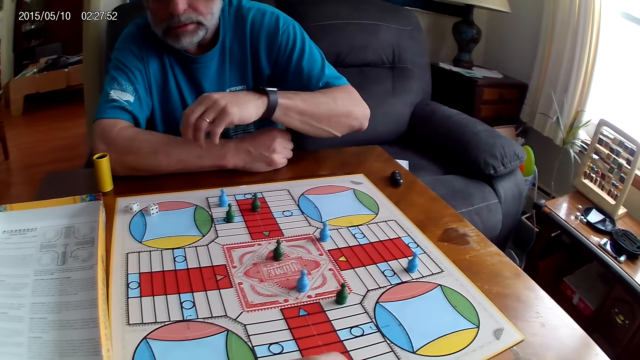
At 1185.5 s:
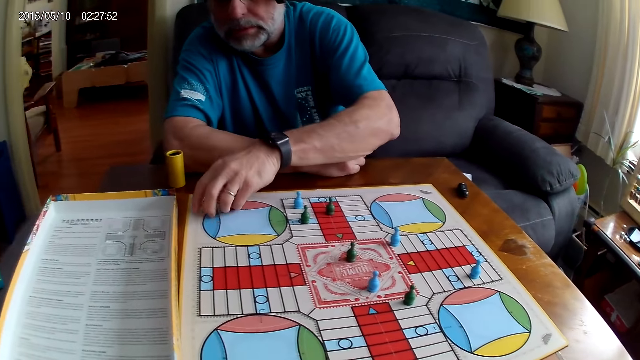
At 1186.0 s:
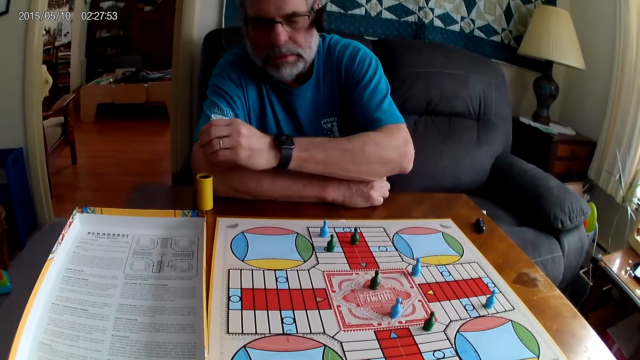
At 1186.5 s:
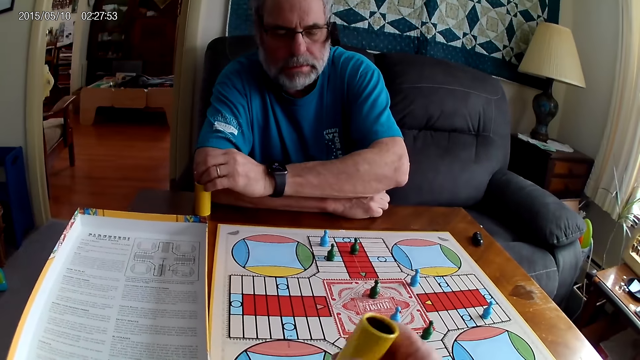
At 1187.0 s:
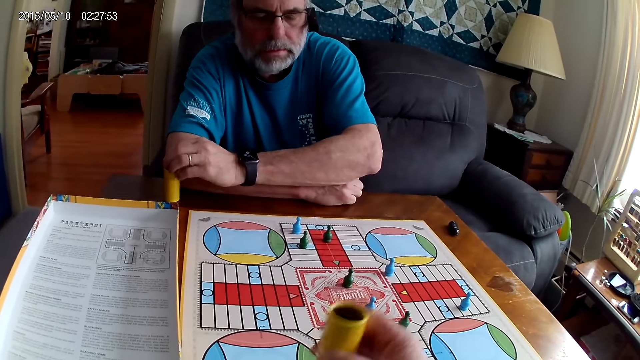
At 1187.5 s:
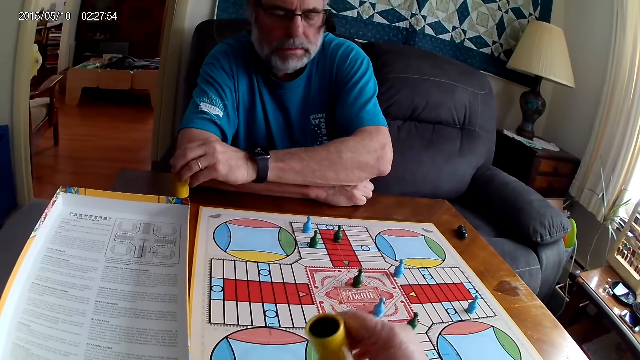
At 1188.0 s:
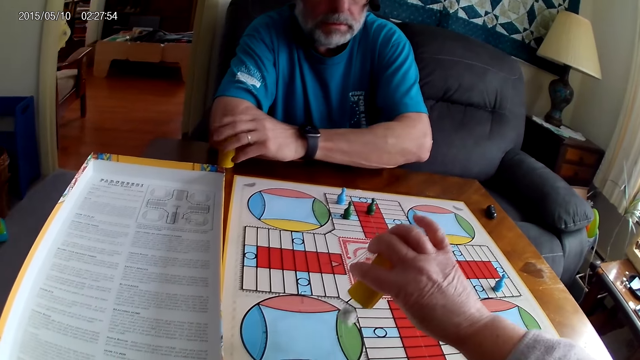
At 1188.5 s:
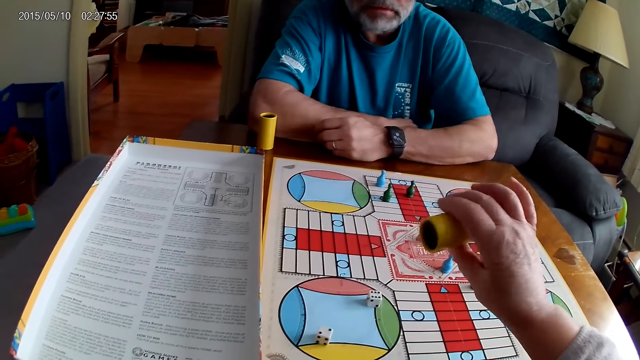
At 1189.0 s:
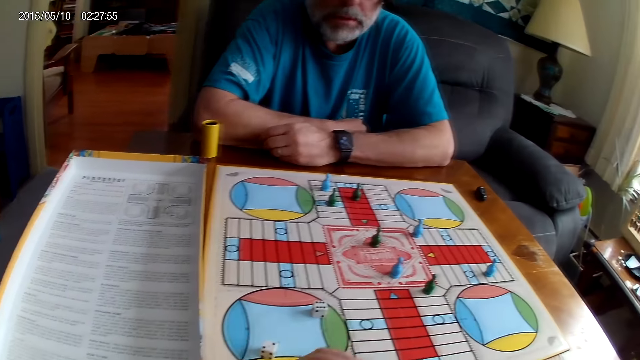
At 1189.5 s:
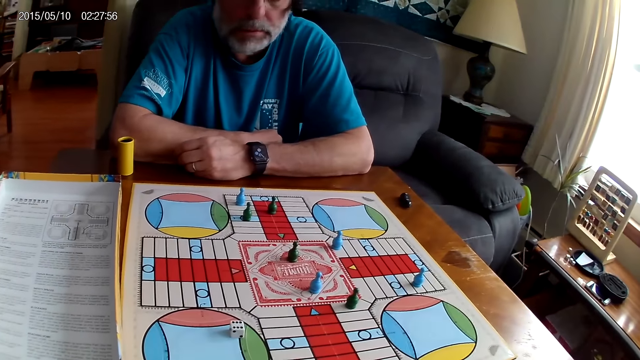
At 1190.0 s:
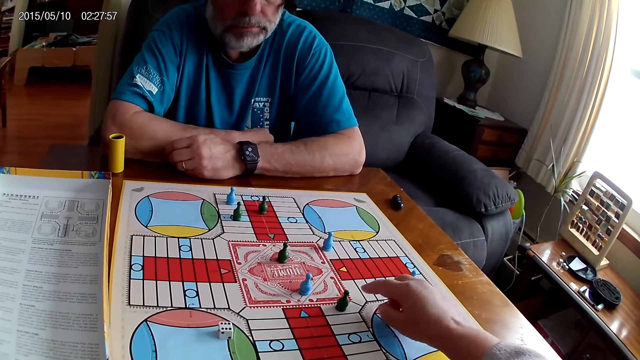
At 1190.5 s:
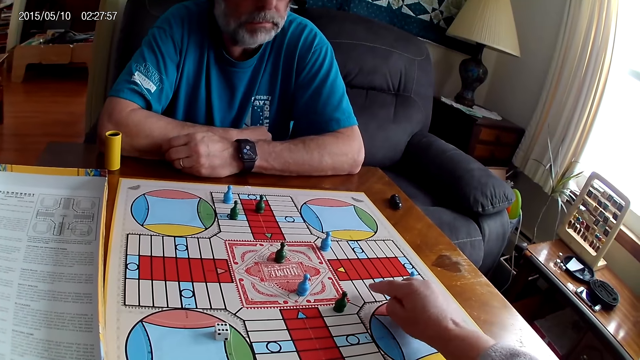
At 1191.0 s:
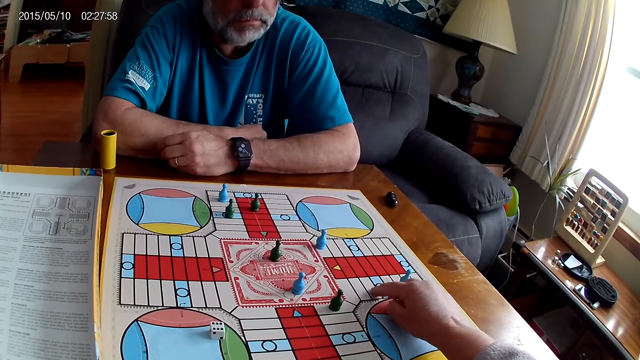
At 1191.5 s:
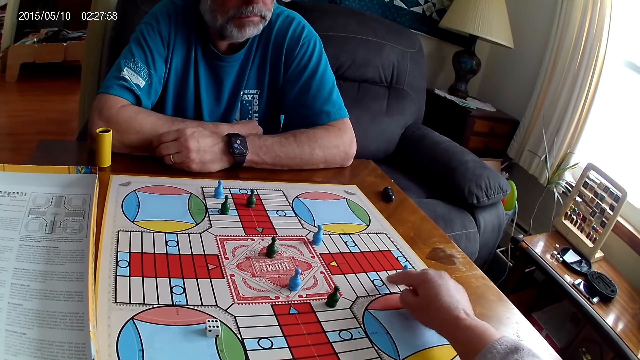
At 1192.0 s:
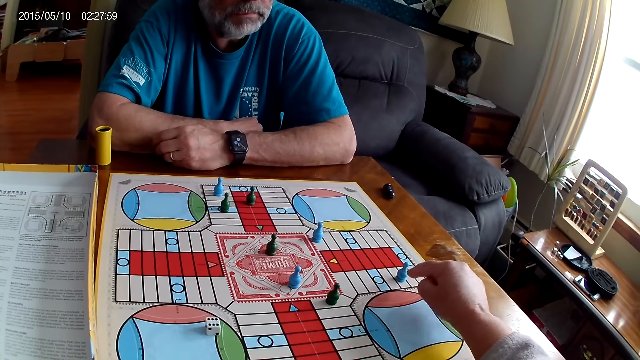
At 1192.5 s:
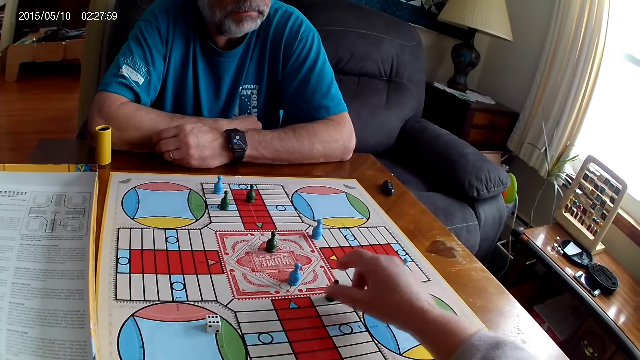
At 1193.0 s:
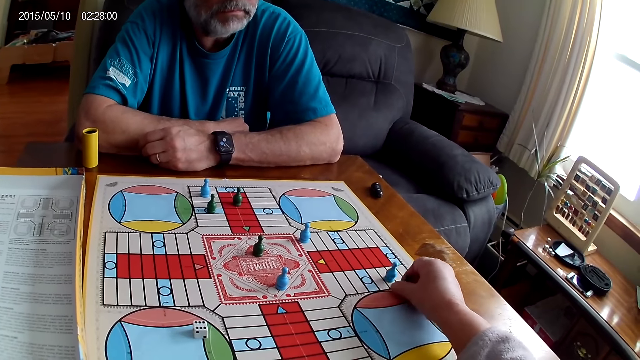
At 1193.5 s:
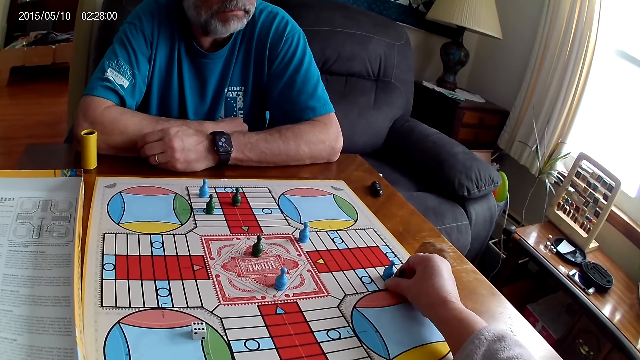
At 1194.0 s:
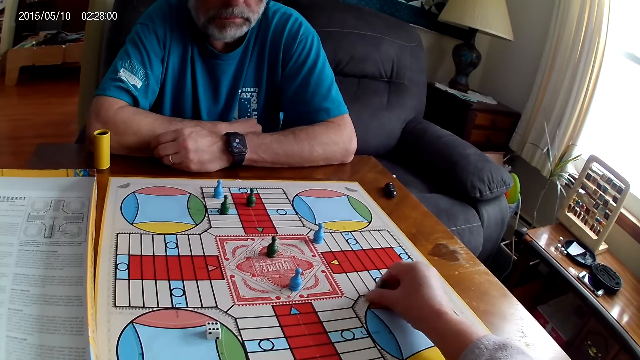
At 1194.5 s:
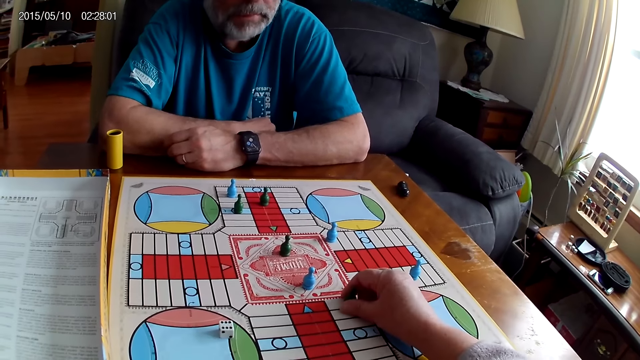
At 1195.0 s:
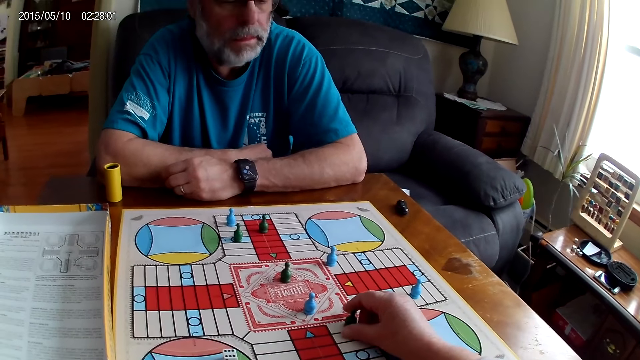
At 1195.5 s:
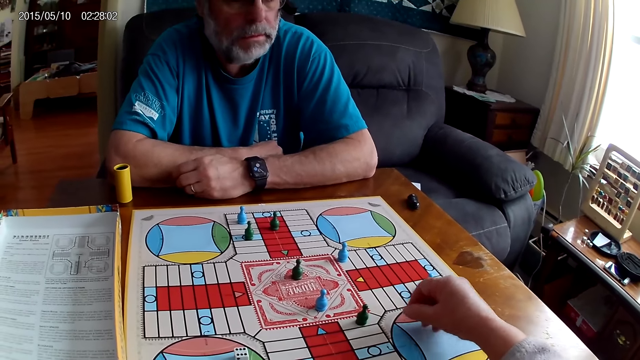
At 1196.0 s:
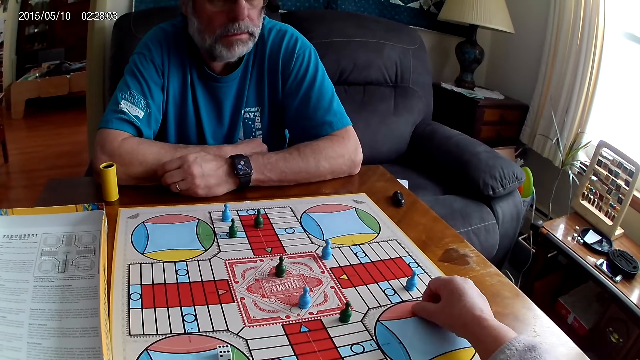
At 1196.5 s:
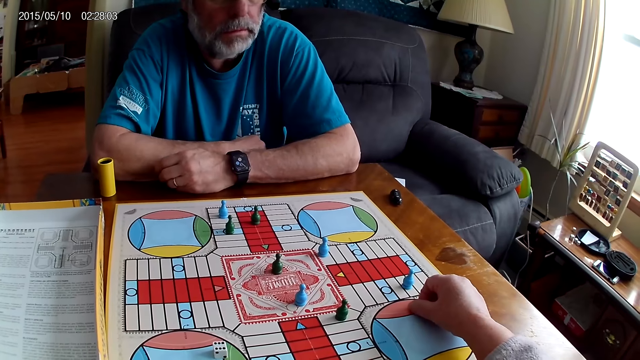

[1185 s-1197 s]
A man picks up a dice on the Ludo board with his right hand. He puts the dice in a container or dice cup with his right hand. The camera wearer shuffles the dice in the container with her right hand. She pours the dice from the container on the Ludo board with her right hand. She places the dice cup aside. She counts some cells on the Ludo board with her right hand. She moves a green pawn through some cells on the Ludo board with her right hand. She returns the green pawn to its position on the Ludo board. She converses with the man.

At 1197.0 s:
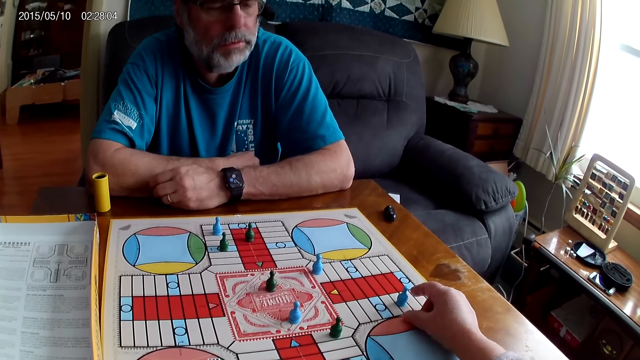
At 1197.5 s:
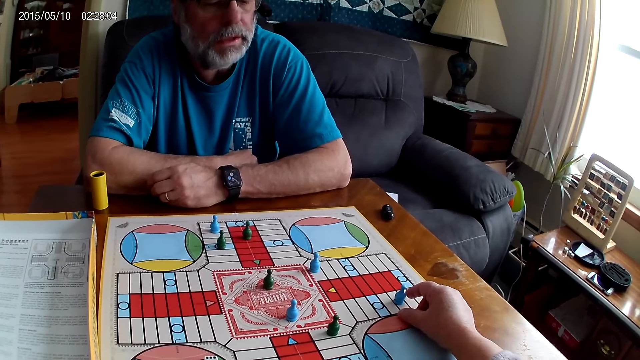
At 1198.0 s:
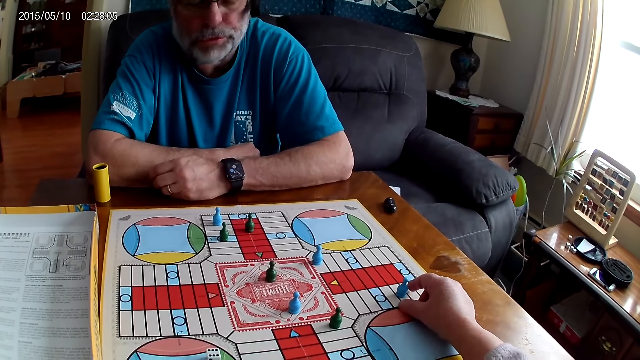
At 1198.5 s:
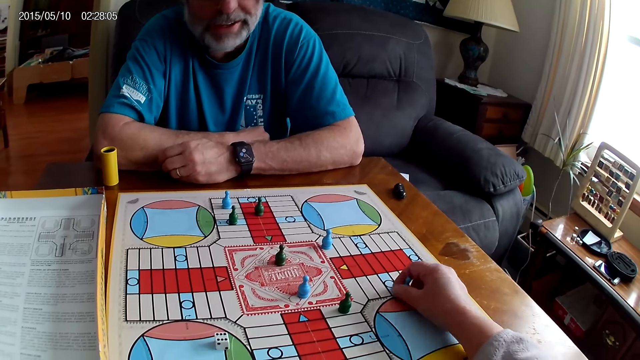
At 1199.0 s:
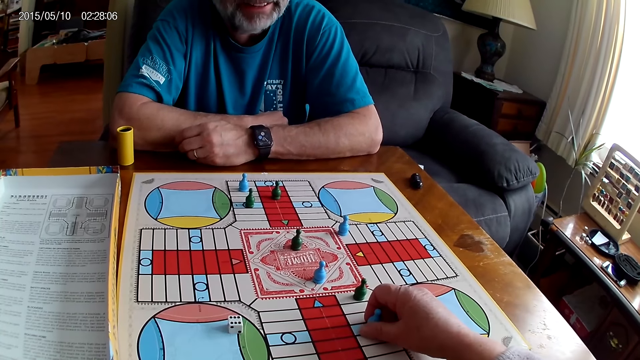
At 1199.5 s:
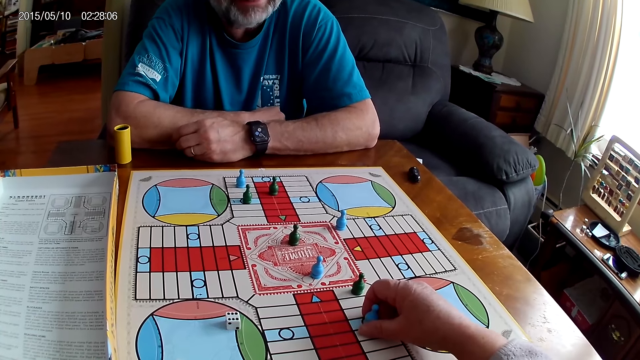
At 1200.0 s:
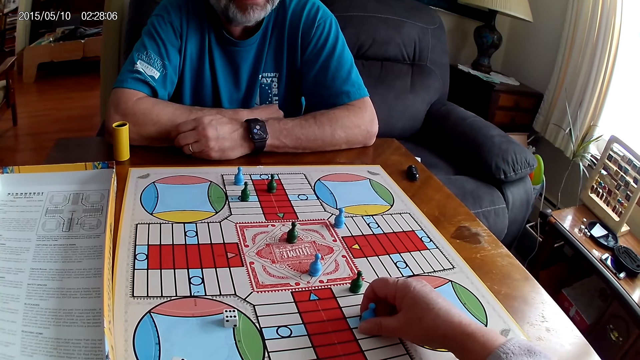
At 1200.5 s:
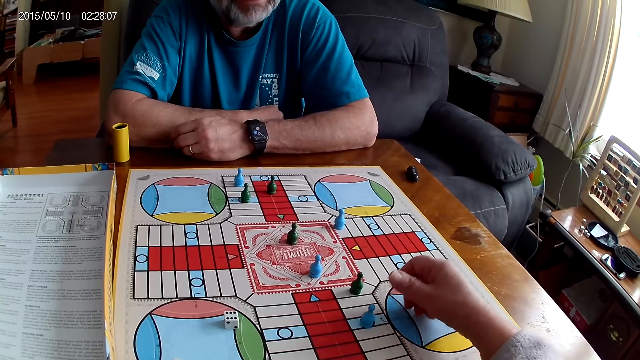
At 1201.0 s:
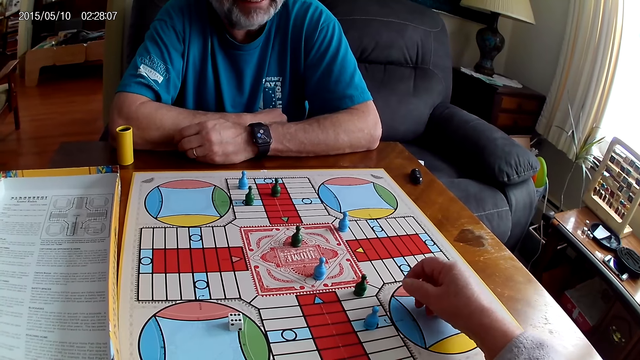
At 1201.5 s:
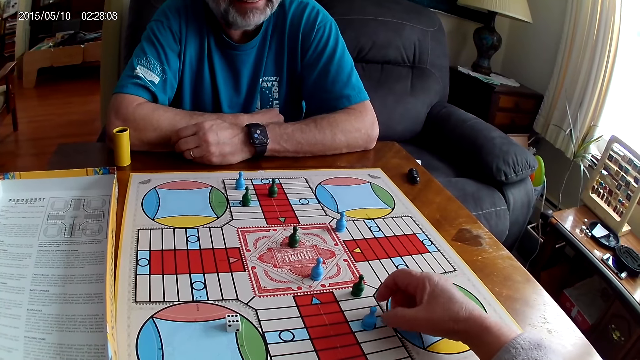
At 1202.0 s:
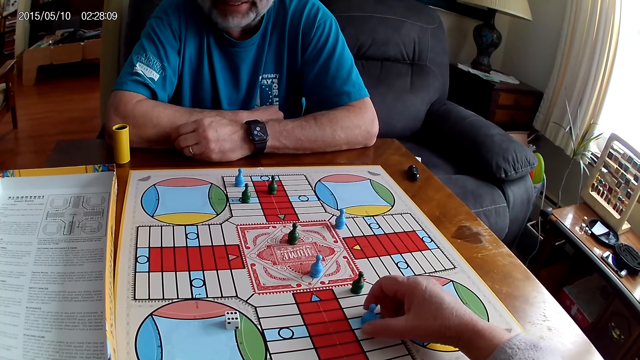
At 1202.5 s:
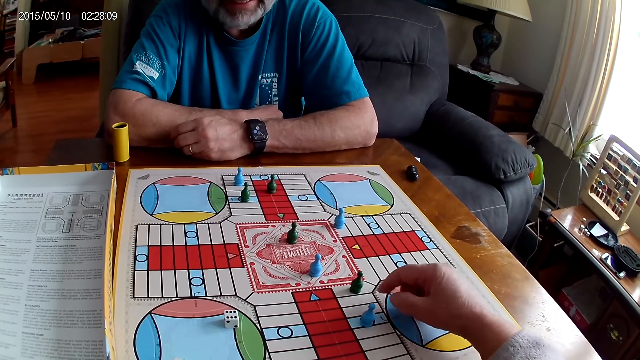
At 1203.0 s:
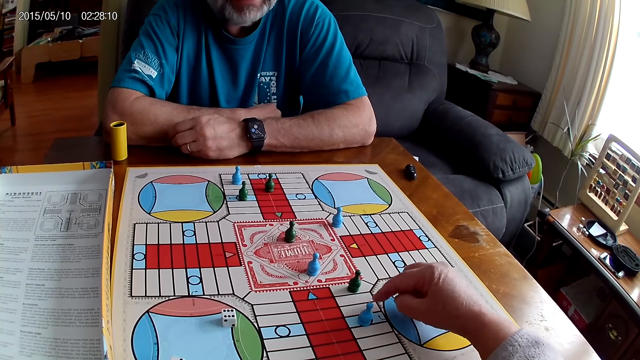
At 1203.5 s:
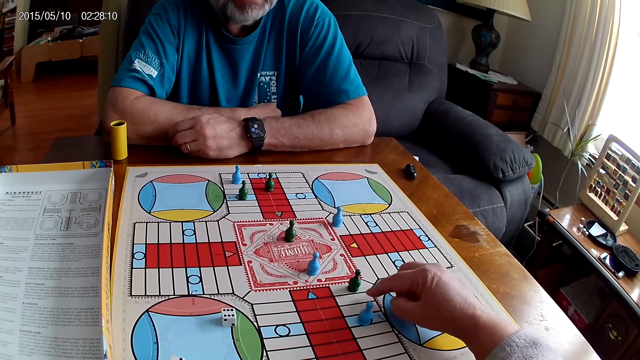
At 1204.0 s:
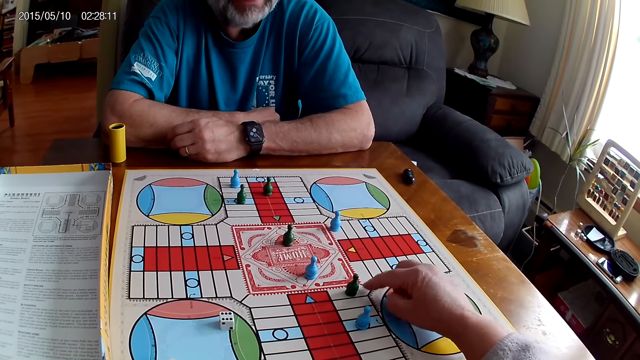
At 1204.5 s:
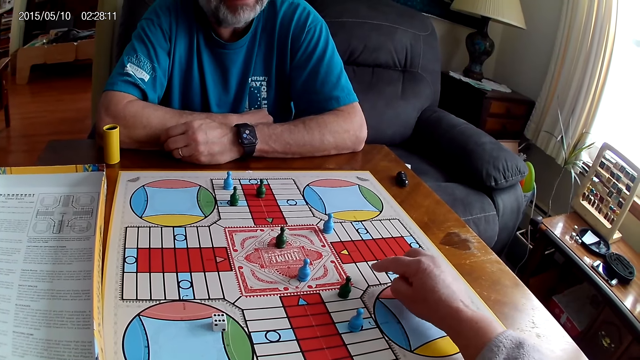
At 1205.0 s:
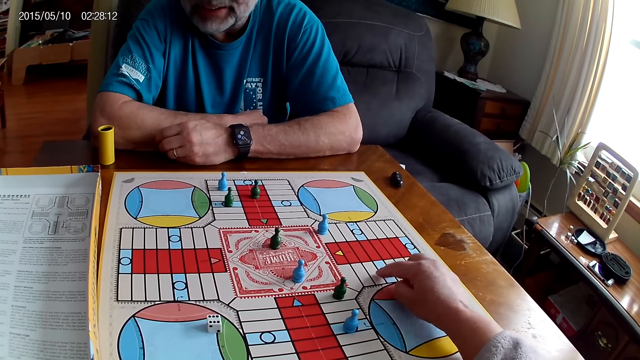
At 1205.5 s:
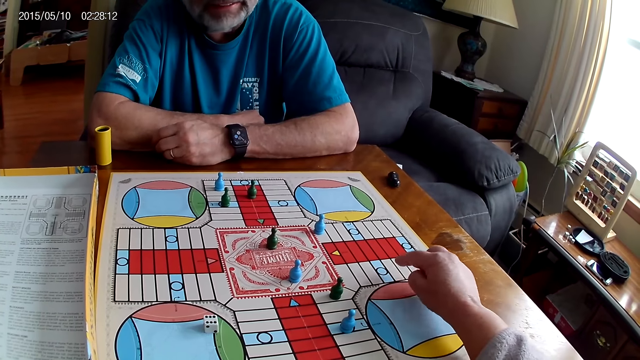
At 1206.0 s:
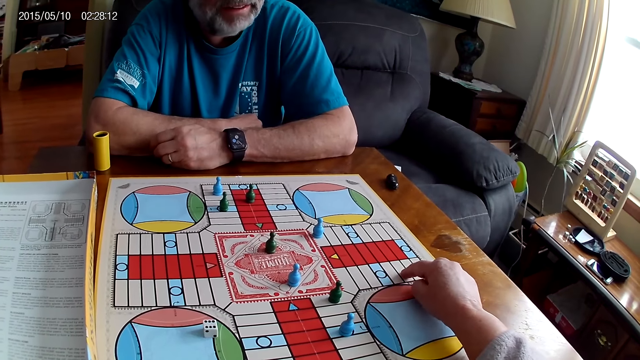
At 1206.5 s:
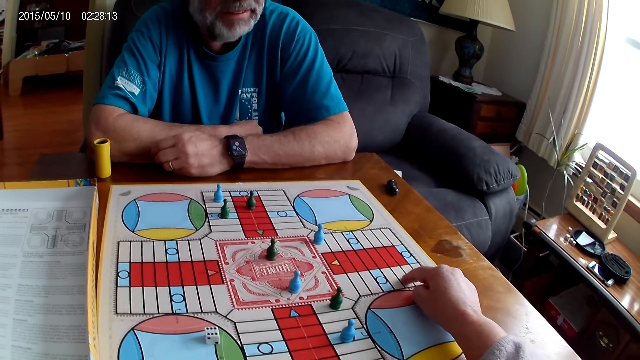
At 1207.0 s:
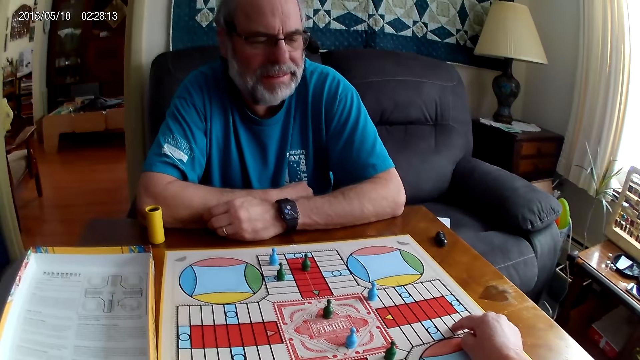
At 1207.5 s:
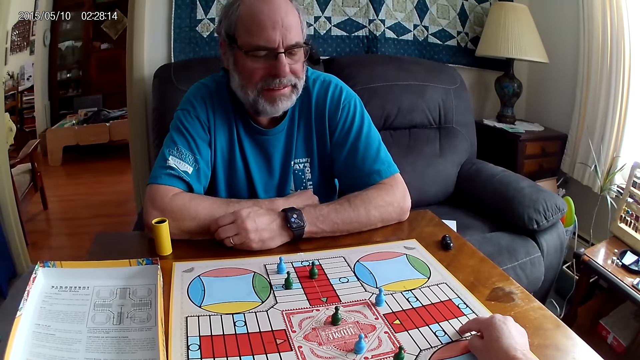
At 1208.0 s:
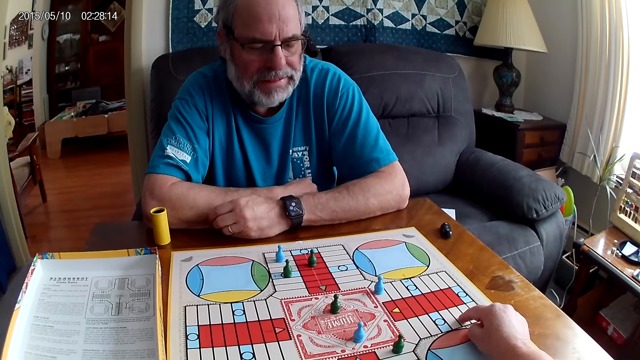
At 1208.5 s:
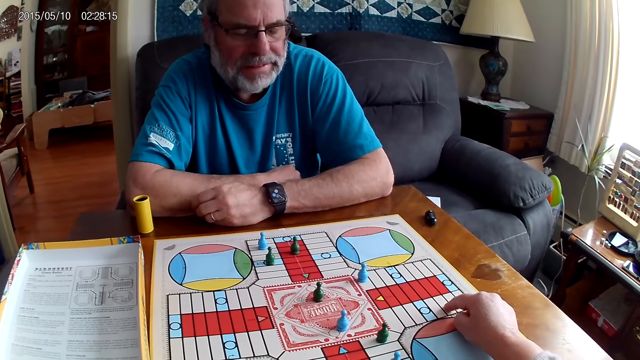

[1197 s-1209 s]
A person responds to the camera wearer. The camera wearer moves a blue pawn through some cells on the Ludo board with her right hand. She converses with the person. She counts some cells on the Ludo board with her right hand. The person converses with the camera wearer. The camera wearer stares at the board game.
